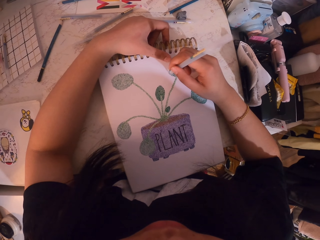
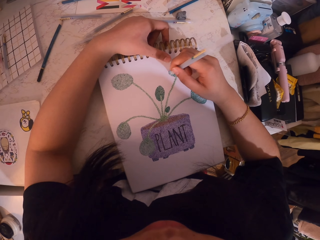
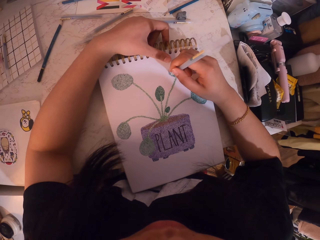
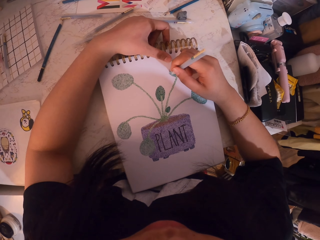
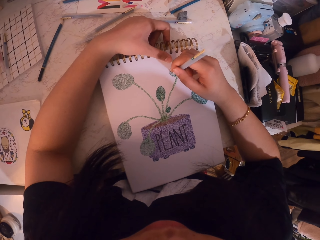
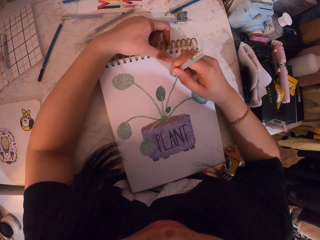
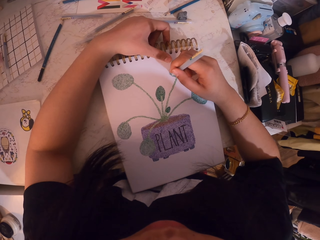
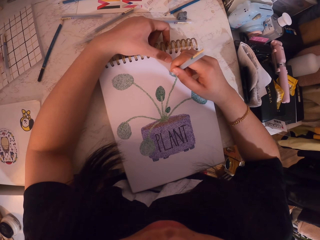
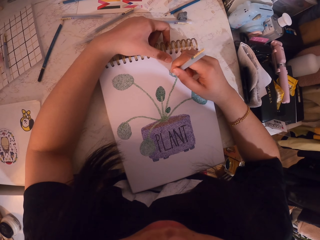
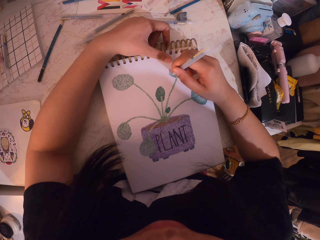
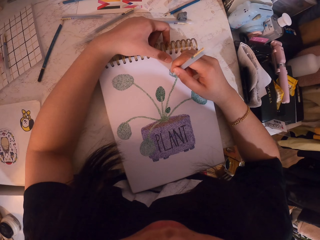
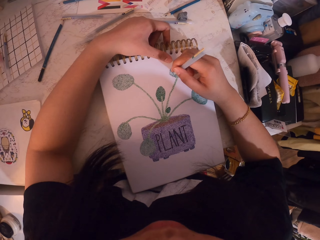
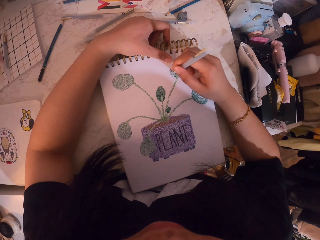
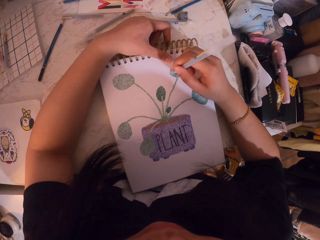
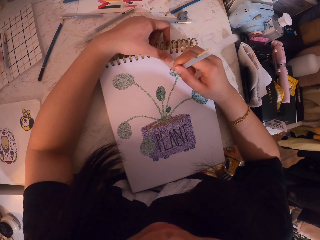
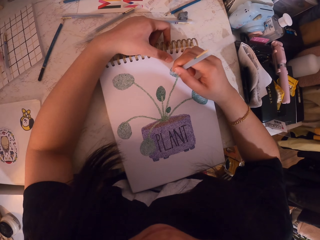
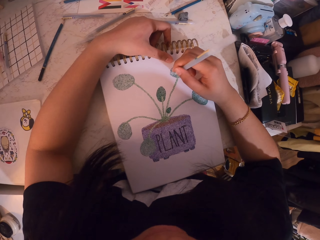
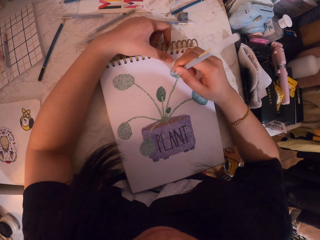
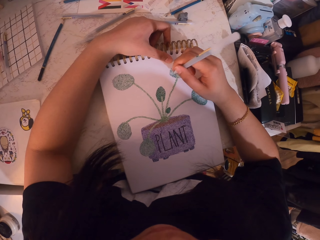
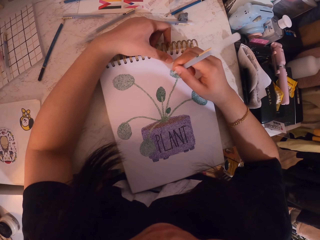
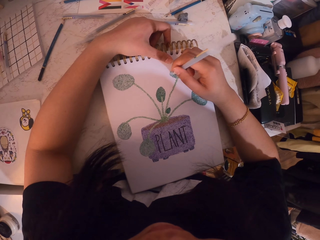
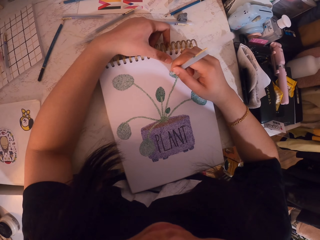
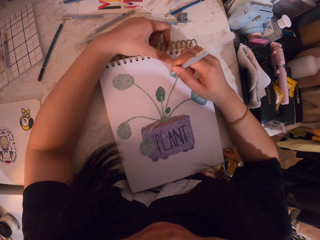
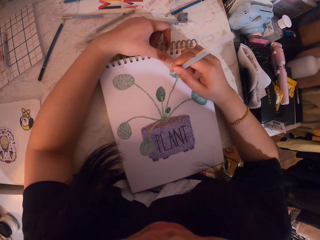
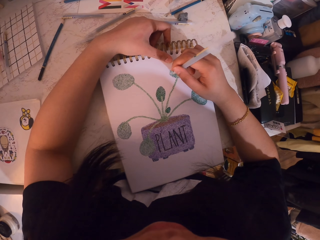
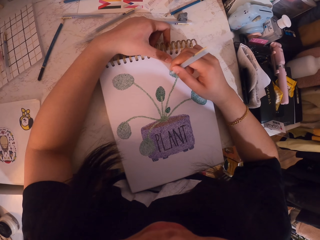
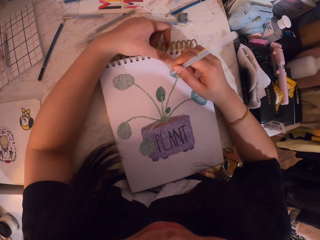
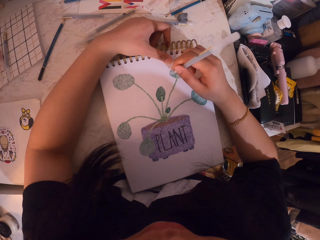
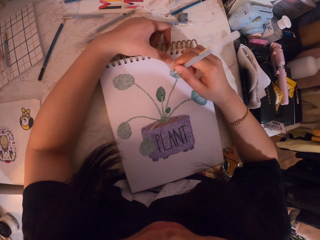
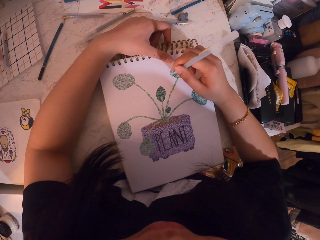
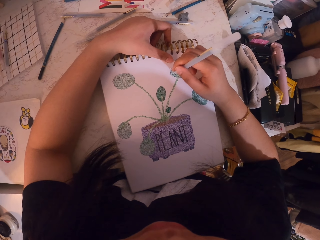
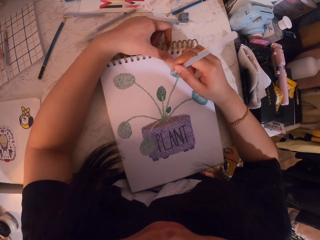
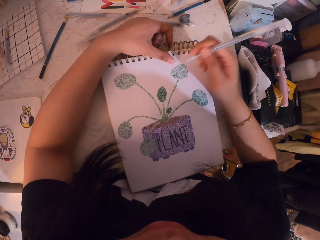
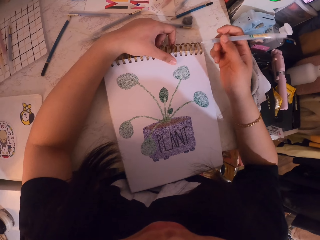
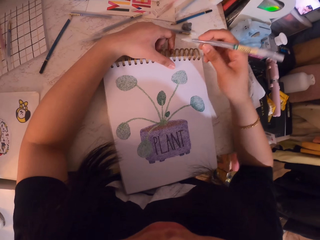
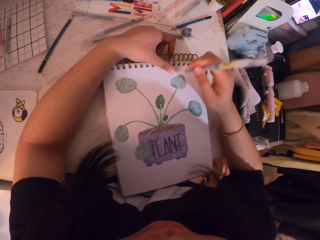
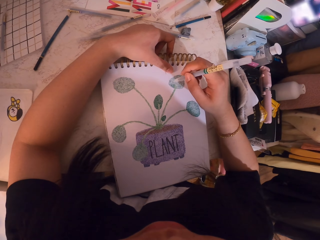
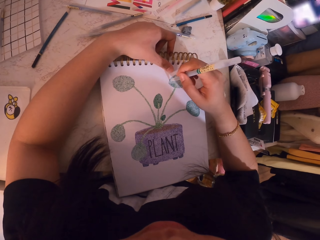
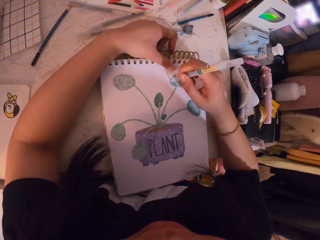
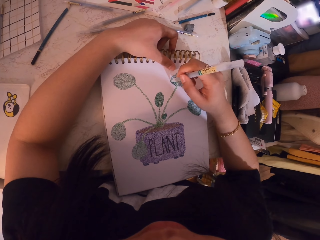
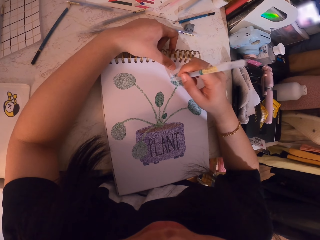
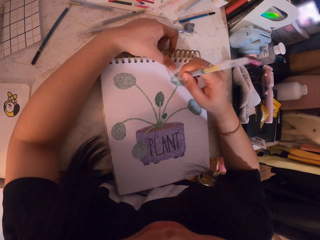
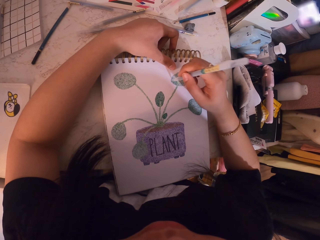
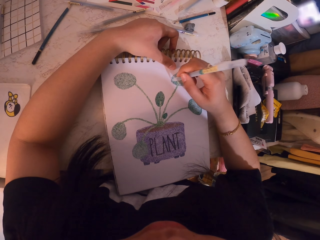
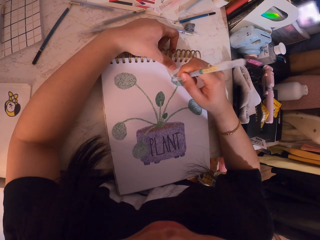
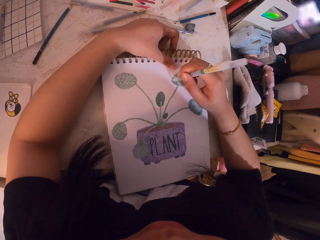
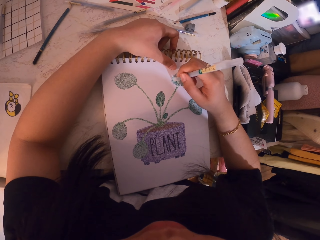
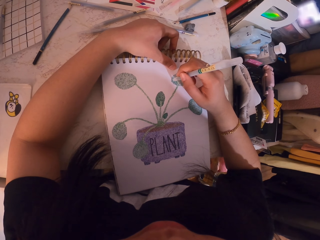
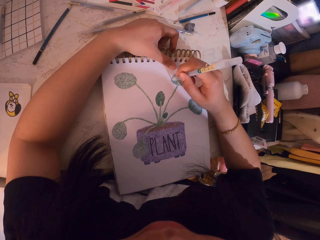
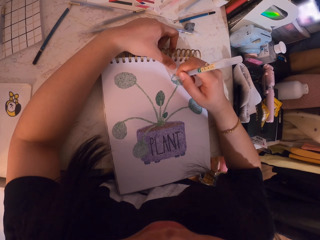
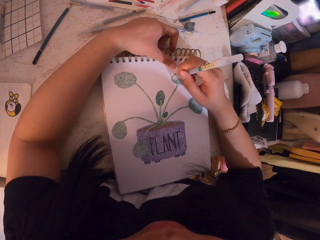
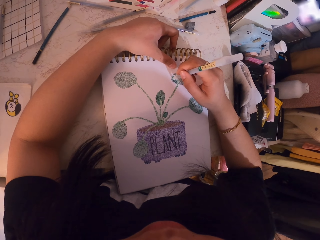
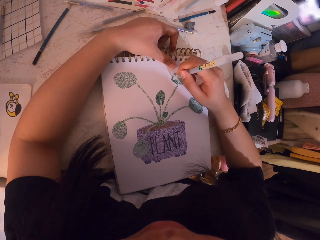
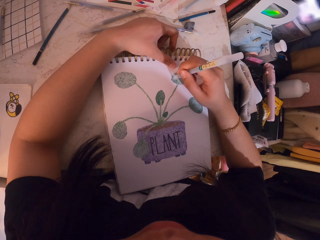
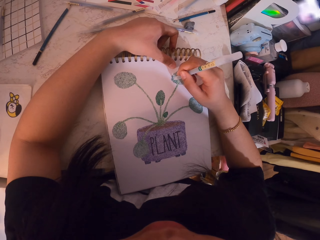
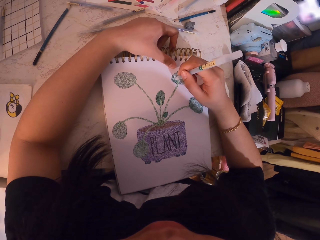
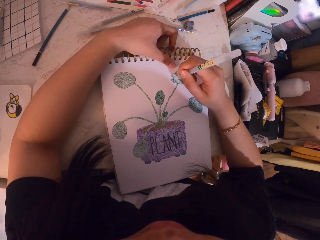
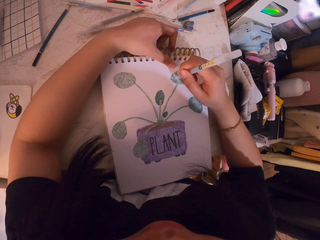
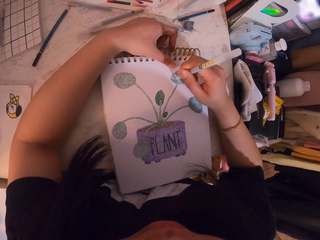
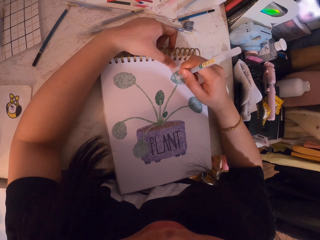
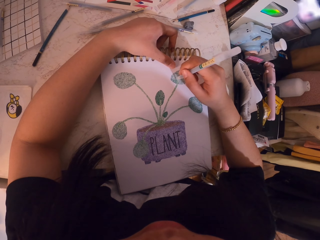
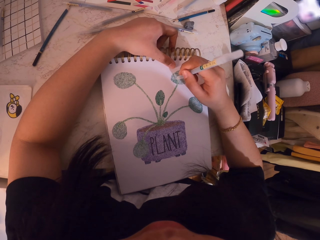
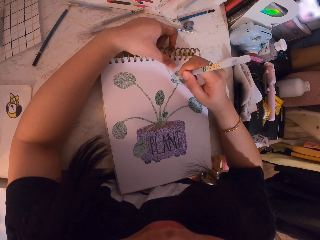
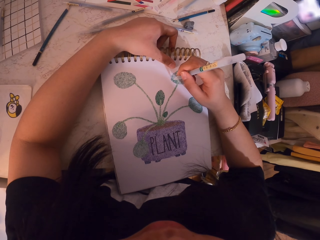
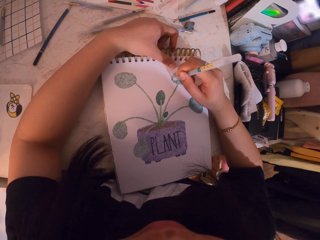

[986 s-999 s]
The camera wearer looks at the book. They make dots on the book with a pen.

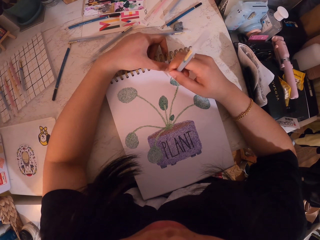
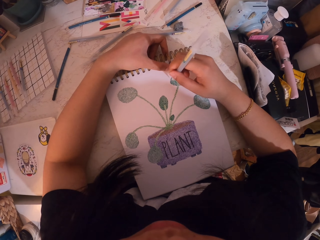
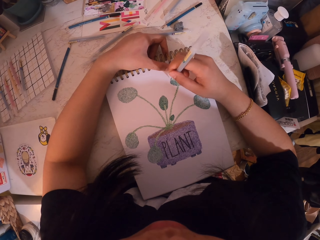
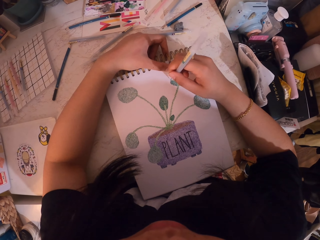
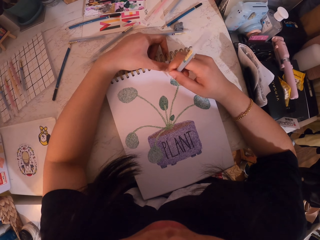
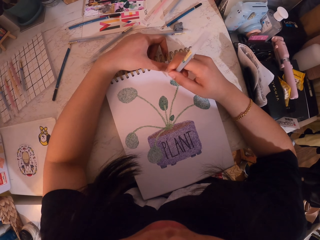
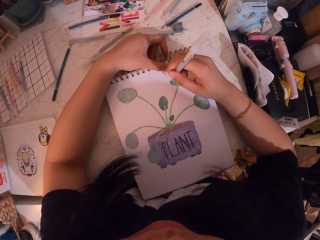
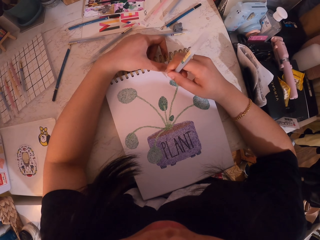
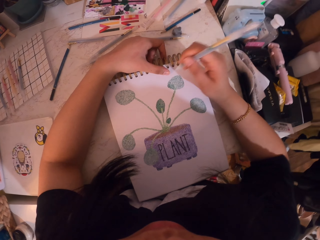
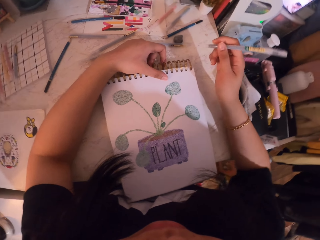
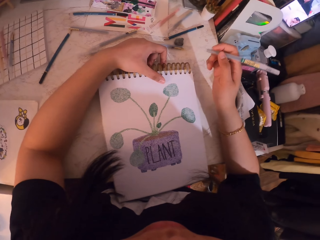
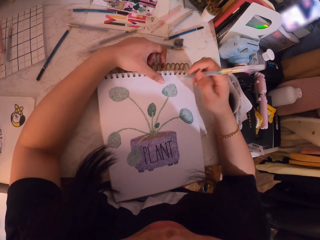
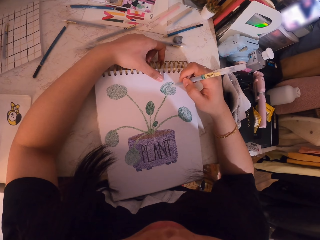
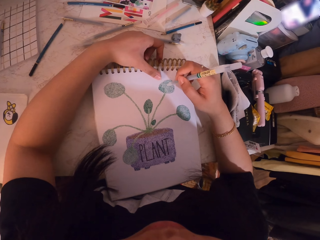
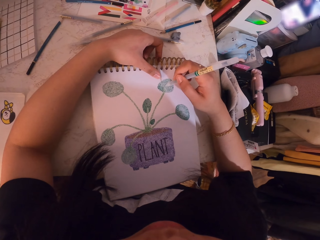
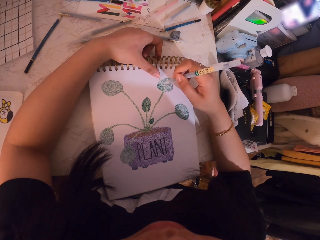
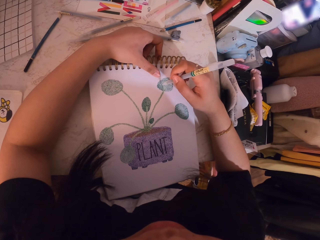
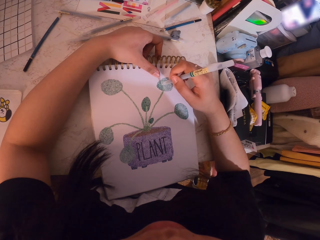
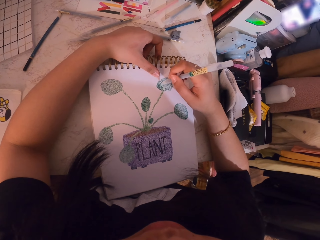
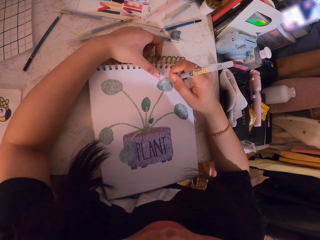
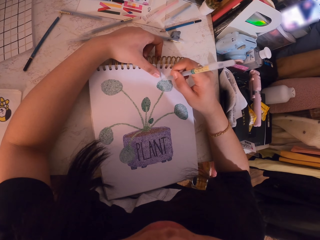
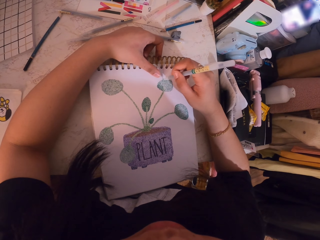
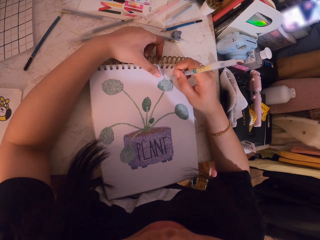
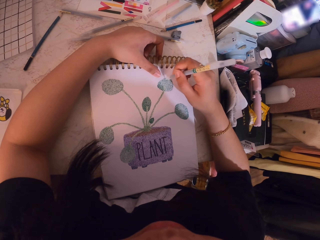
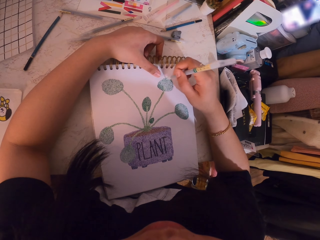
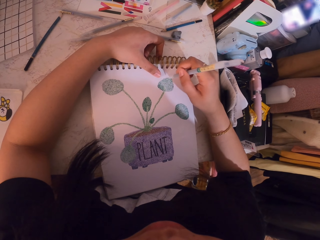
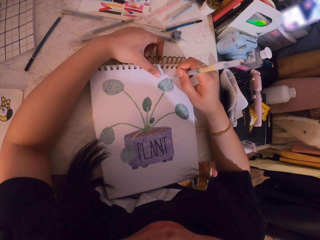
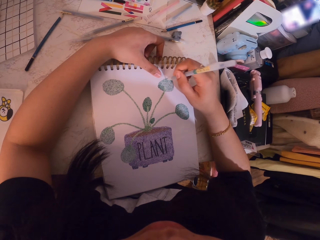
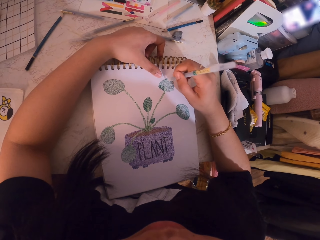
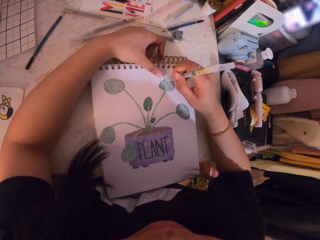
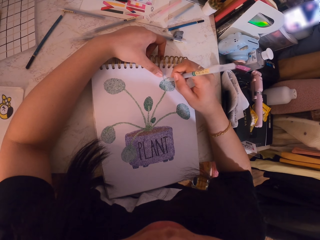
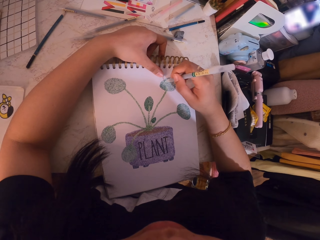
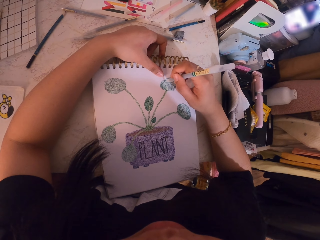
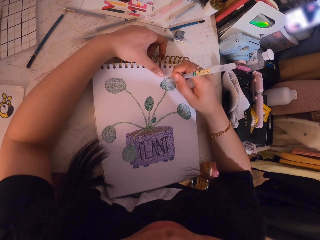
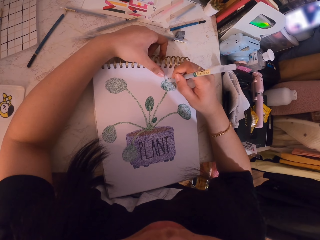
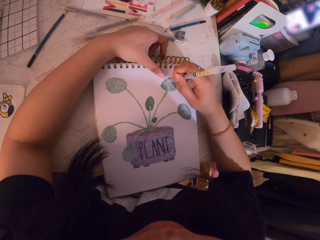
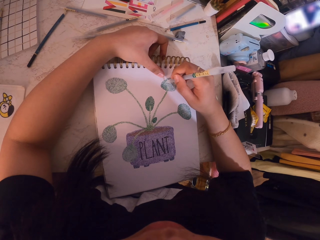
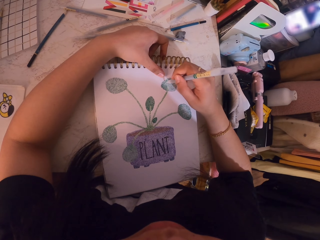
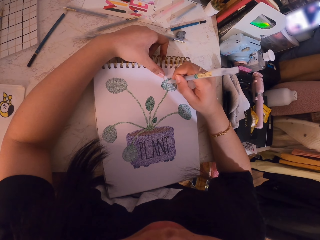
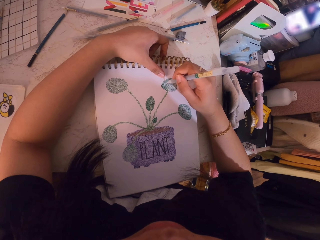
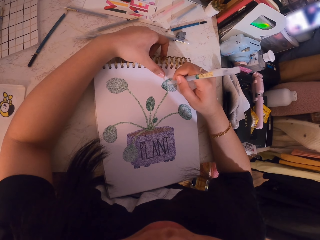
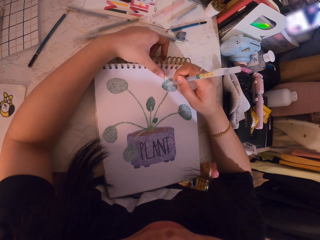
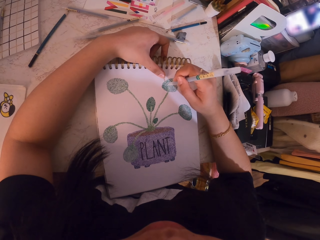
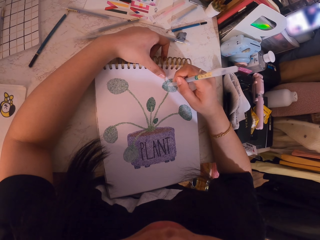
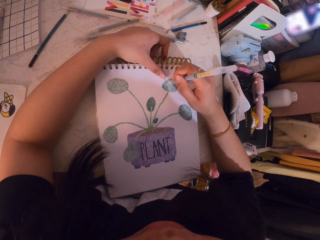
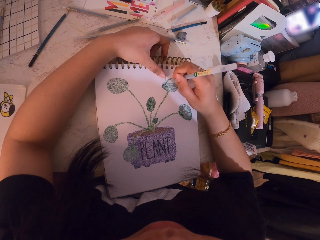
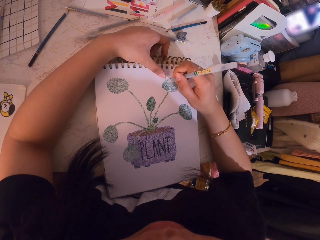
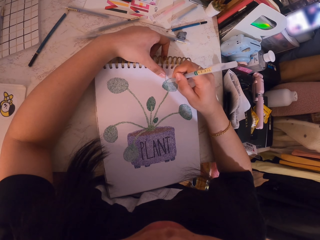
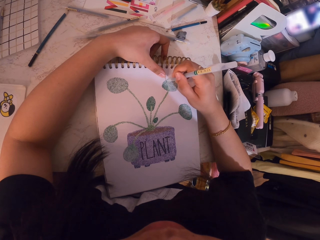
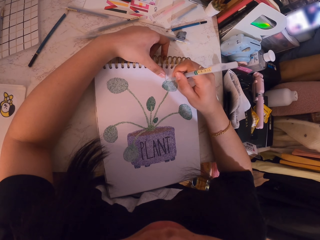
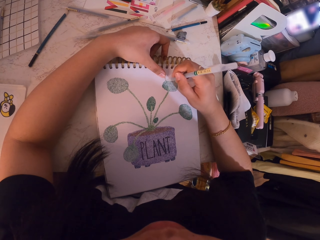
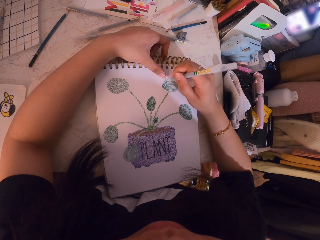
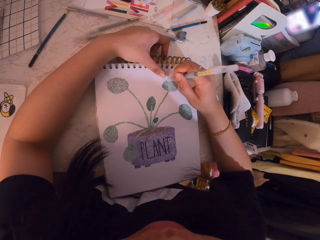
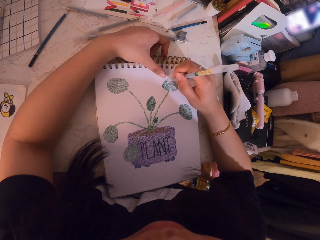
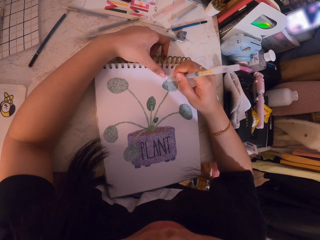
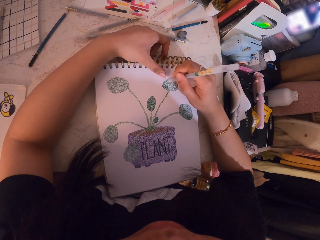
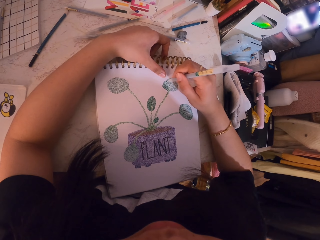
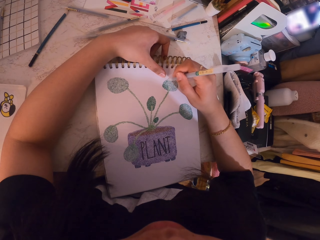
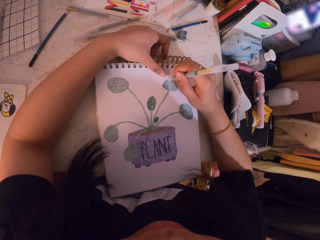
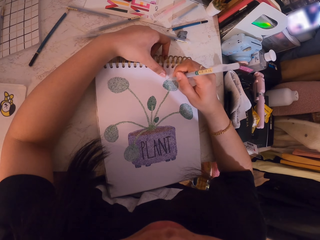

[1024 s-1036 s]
The camera wearer looks at the book. They make dots on the book with a pen.
